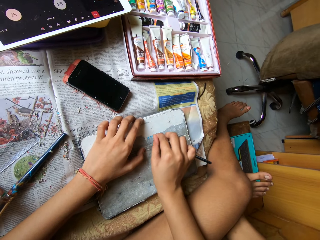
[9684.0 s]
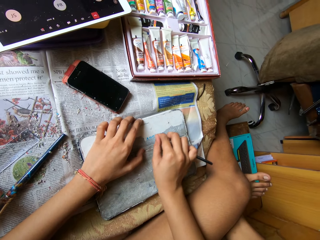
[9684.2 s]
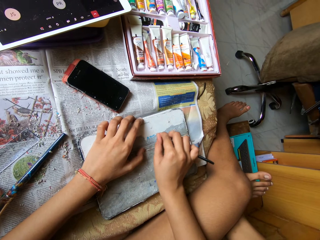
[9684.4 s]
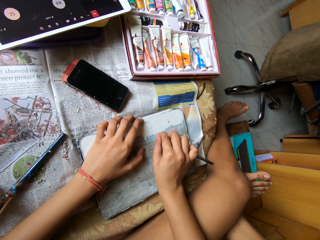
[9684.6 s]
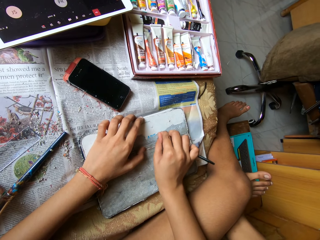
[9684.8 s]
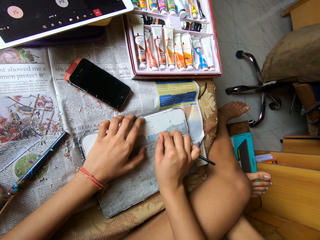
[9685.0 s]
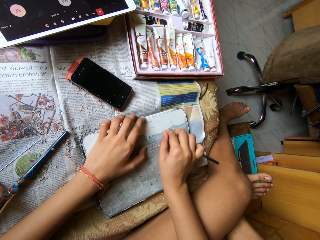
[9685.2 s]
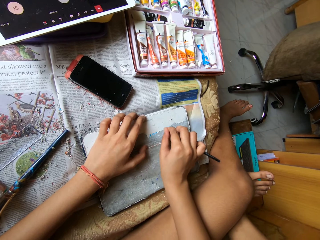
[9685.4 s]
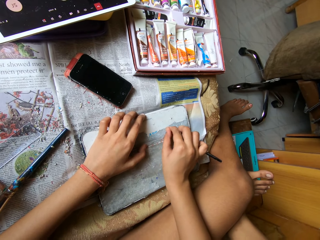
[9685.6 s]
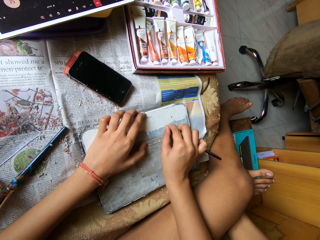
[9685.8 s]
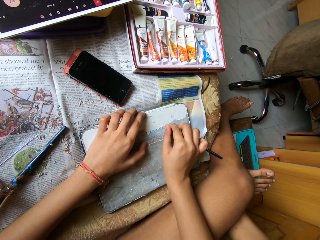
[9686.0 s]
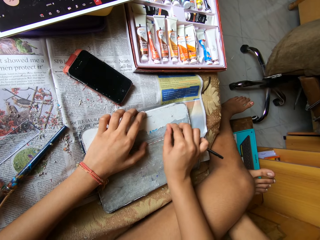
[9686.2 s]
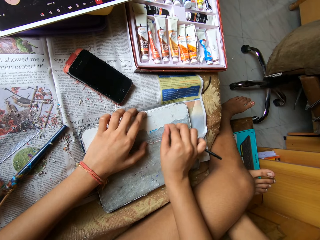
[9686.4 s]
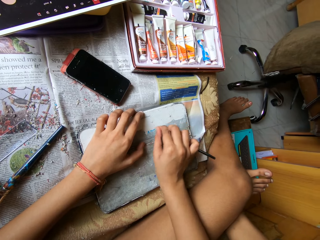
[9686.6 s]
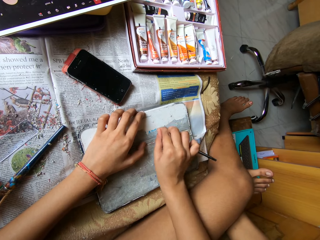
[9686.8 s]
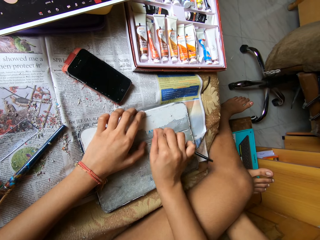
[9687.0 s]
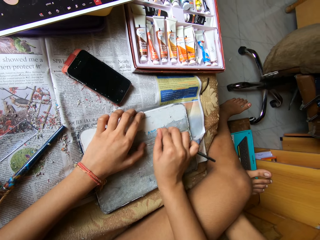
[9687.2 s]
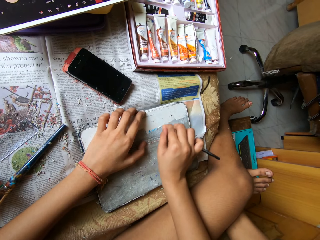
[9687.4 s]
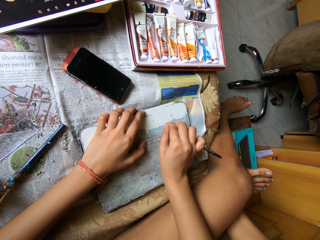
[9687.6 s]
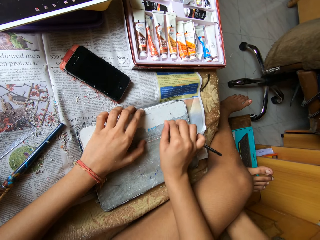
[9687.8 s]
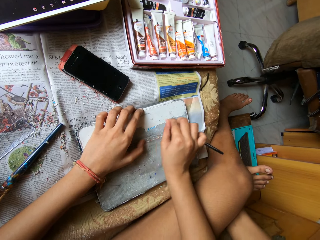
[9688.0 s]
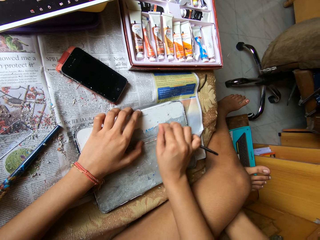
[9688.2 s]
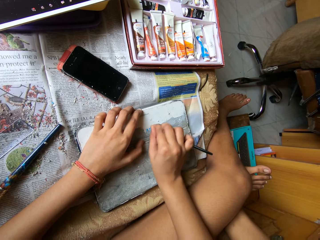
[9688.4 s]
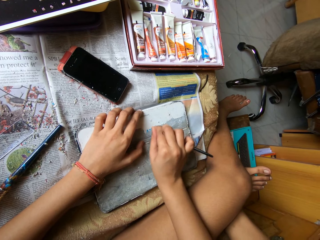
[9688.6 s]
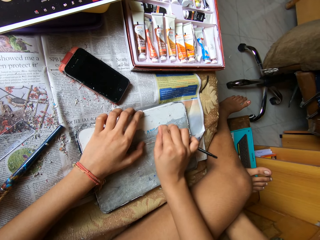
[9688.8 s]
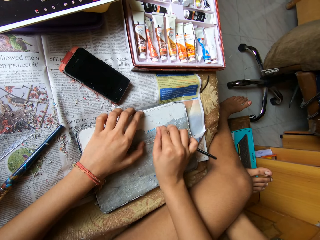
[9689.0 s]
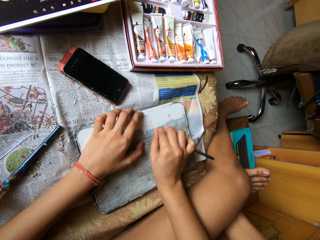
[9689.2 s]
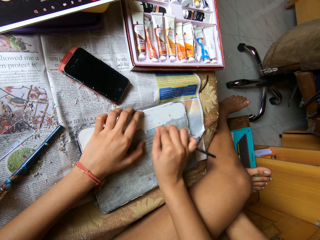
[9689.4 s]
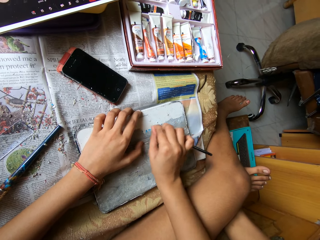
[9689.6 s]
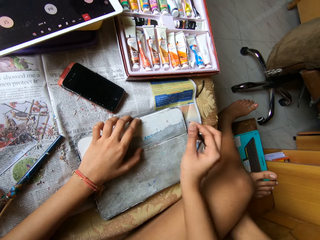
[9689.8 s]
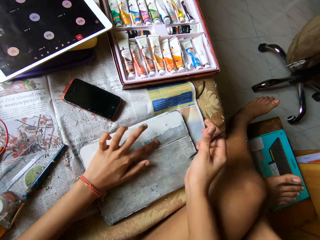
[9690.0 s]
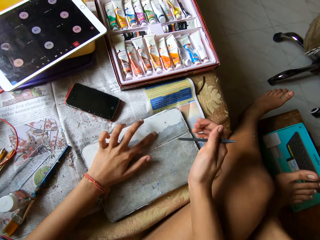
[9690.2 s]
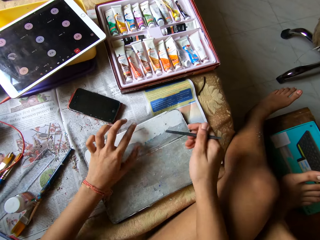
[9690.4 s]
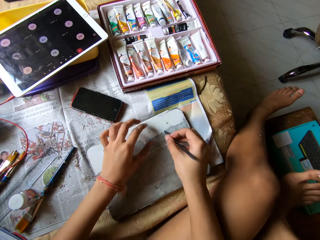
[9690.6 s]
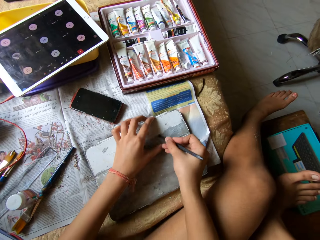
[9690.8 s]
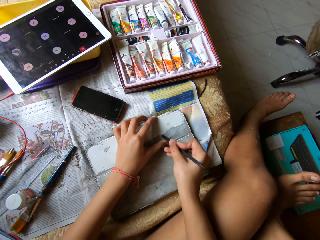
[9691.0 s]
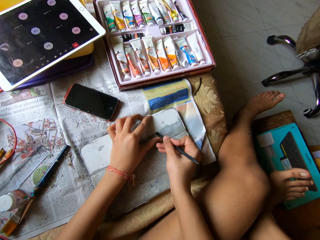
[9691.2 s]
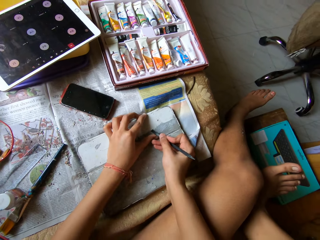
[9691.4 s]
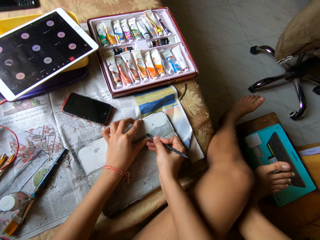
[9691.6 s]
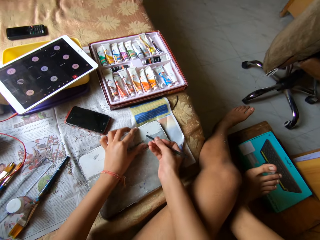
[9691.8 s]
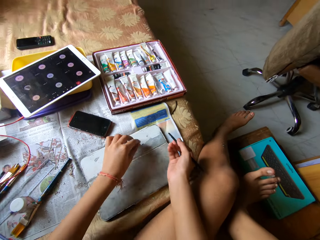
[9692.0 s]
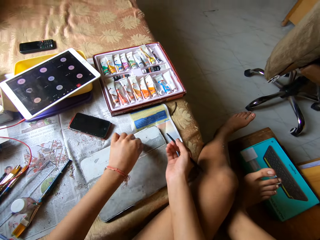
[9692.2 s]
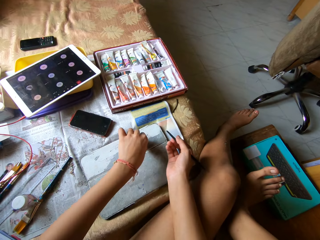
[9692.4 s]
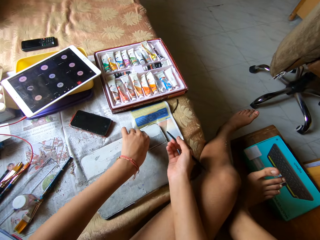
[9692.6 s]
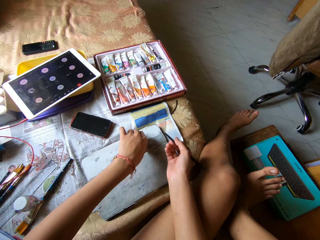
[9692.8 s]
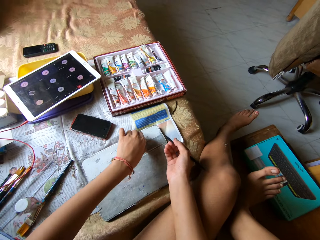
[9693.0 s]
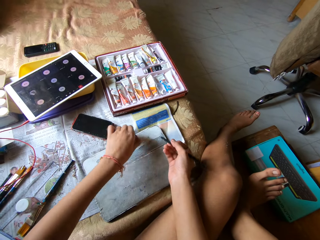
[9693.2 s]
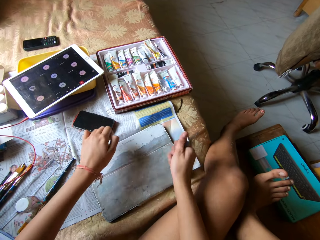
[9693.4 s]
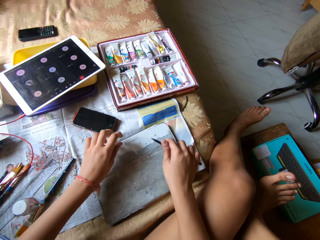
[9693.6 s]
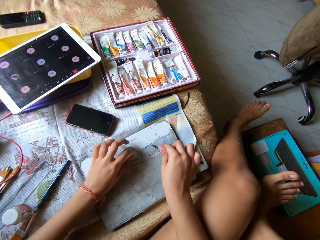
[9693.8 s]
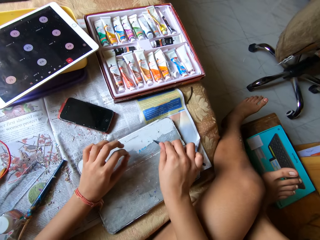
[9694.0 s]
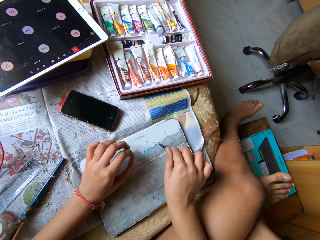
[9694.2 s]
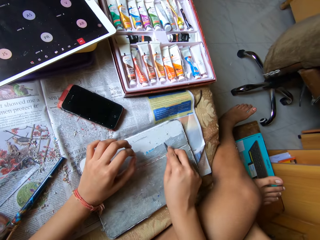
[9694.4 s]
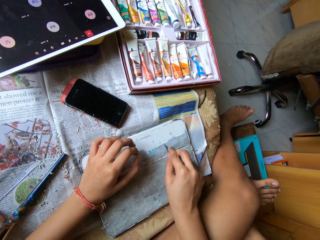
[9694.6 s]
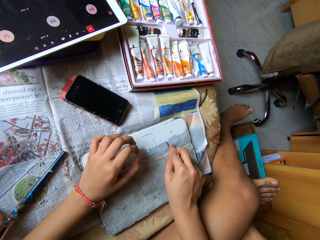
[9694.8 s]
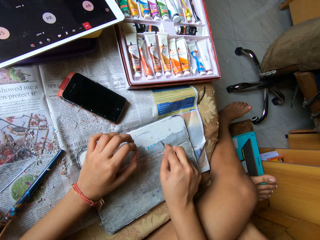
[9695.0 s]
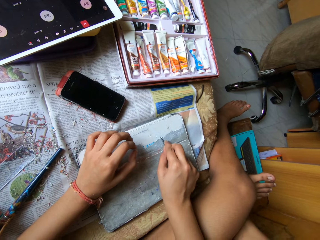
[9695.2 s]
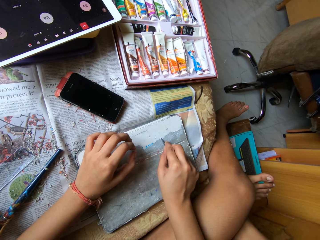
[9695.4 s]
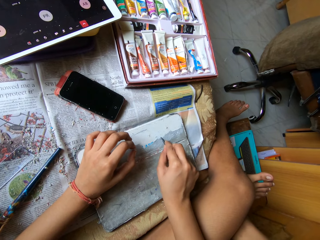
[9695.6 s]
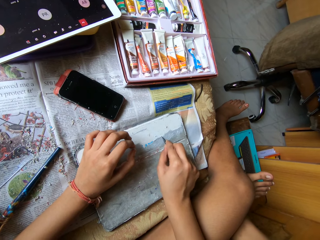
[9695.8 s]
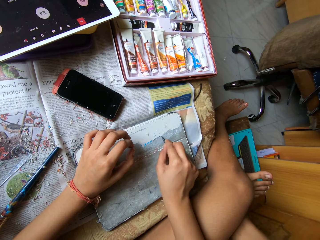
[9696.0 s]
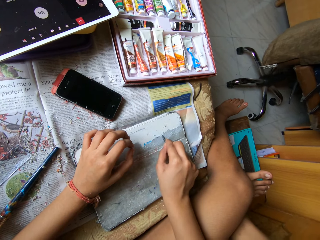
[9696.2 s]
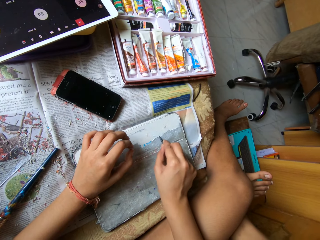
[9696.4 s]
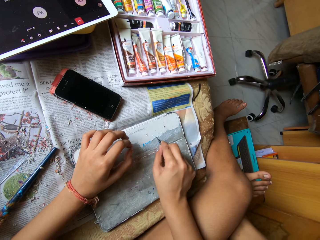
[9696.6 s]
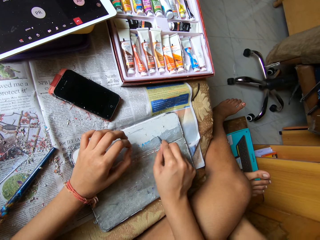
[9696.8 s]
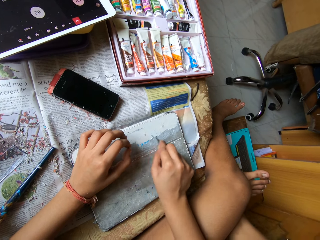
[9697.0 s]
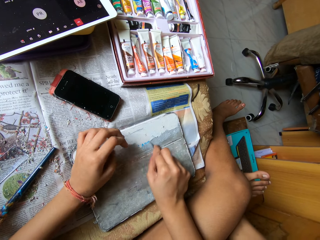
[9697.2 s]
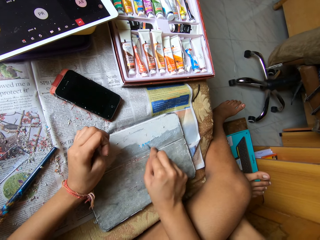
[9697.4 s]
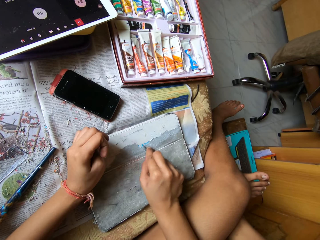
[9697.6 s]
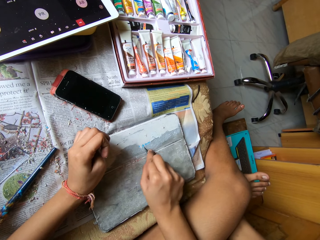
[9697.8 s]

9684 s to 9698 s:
The camera wearer wipes the phone tab pouch or board on the bed with her left hand. She plucks out paint on the board. She scrapes the phone tab pouch with the scraper pen in her right hand.

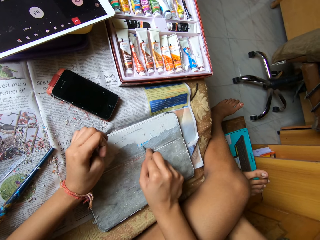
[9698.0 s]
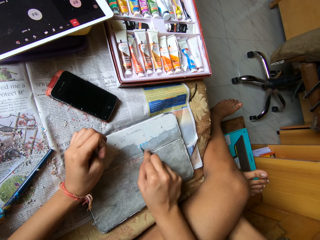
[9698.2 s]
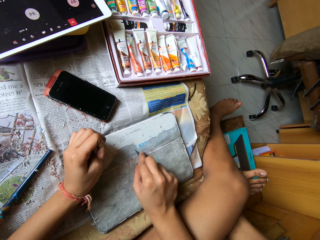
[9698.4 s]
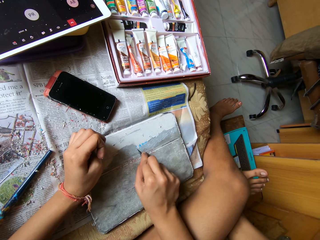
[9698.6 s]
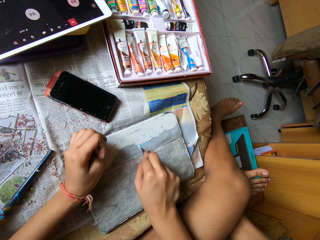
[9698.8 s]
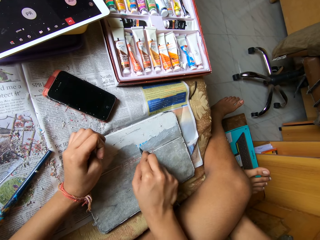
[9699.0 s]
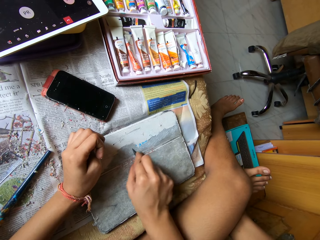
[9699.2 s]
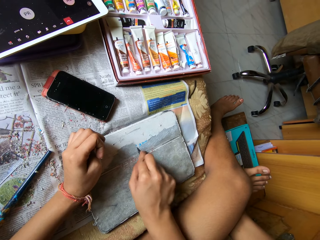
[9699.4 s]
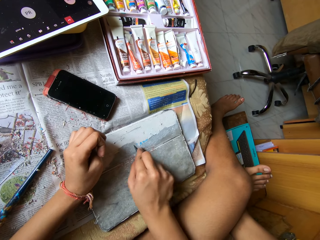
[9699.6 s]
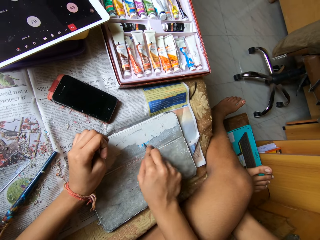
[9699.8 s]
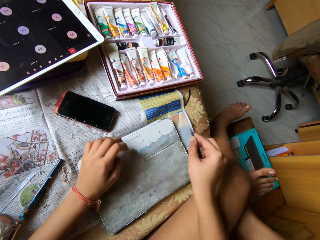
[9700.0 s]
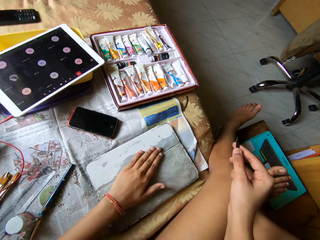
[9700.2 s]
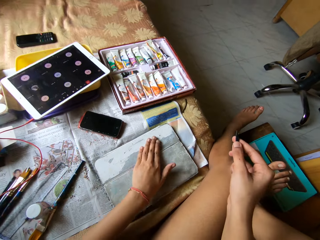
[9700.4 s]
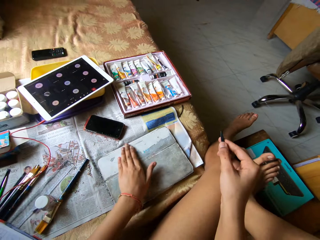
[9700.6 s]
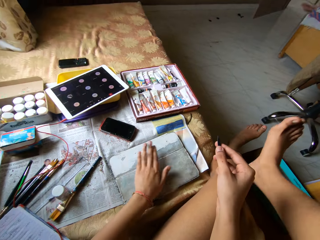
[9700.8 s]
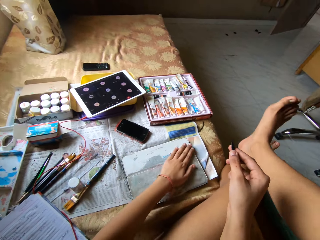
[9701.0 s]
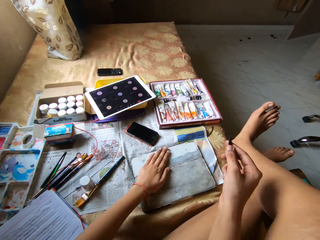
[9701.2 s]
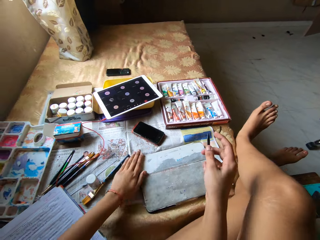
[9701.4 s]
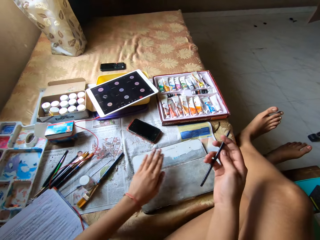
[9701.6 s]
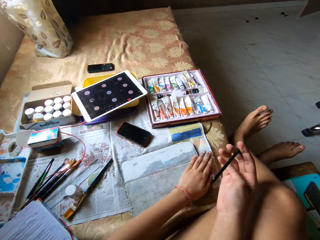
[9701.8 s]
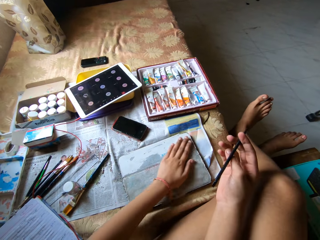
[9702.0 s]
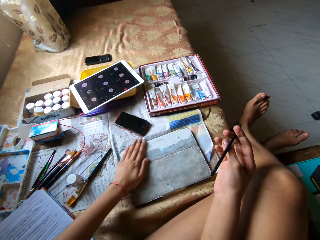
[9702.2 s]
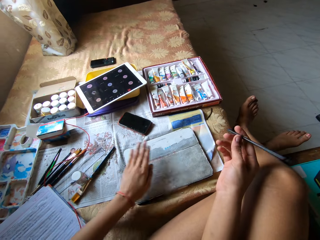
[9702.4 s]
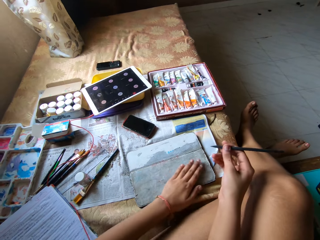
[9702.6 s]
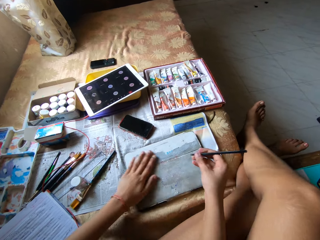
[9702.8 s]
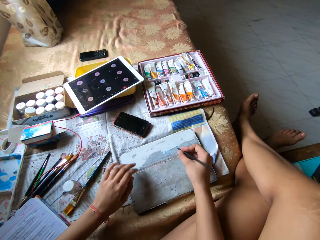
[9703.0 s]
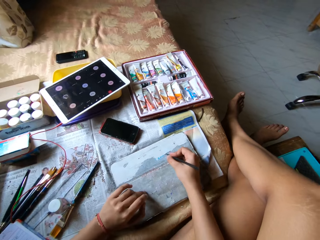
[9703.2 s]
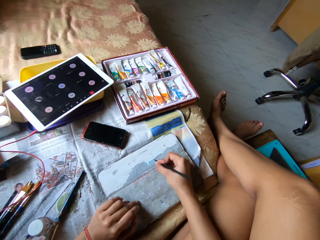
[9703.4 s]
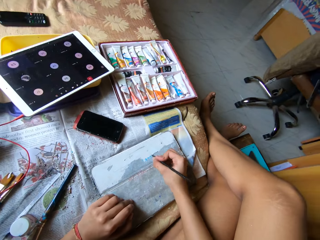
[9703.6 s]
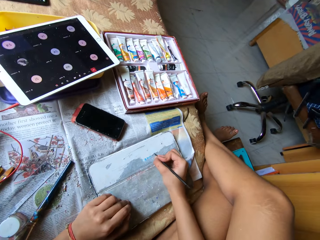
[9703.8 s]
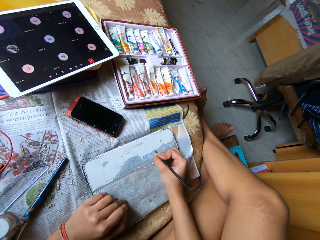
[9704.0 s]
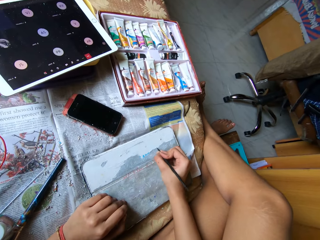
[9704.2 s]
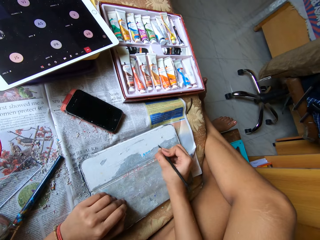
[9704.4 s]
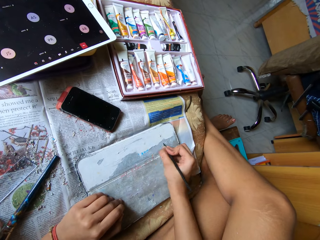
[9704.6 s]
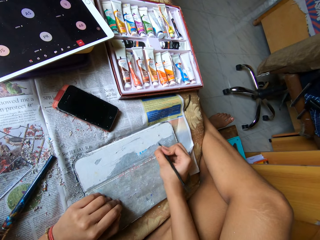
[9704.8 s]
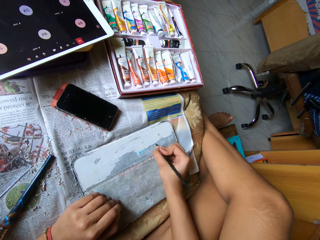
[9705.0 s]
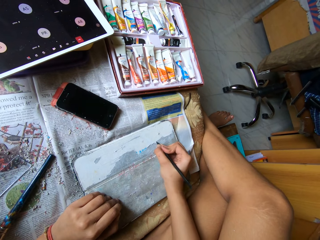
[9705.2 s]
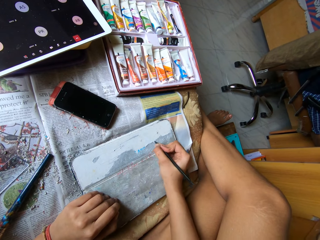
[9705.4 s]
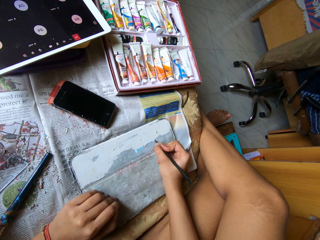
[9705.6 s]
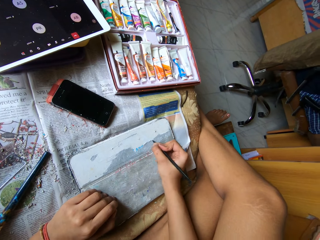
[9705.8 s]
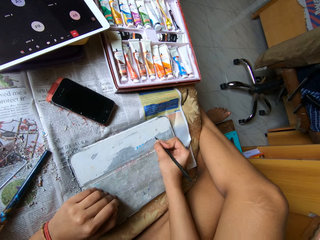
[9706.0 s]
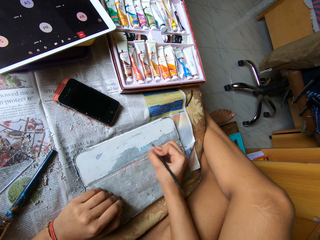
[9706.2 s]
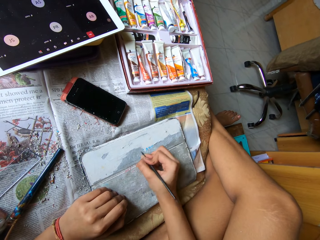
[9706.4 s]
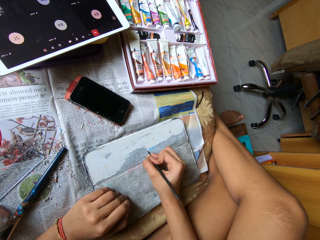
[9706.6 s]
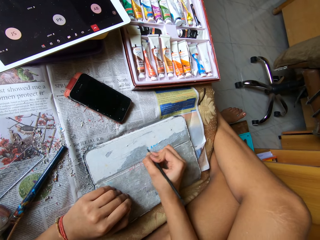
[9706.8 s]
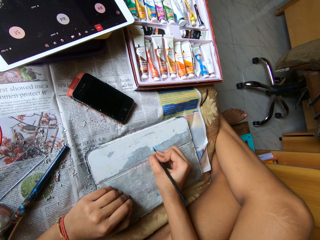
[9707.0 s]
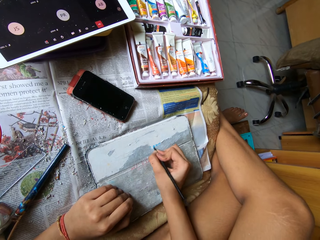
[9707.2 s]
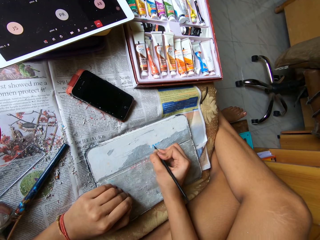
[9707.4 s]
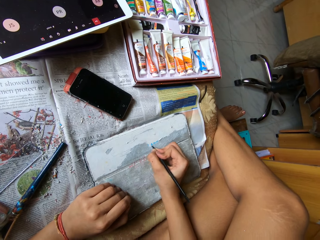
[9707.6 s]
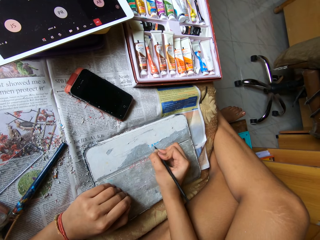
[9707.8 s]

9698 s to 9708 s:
The camera wearer wipes the phone tab pouch on the bed with her left hand. She moves the right leg. She scrapes the phone tab pouch with the scraper pen in her right hand.
